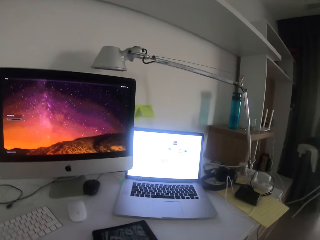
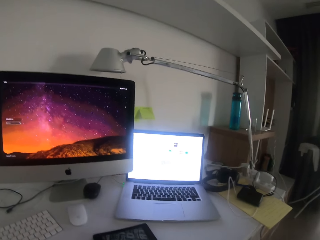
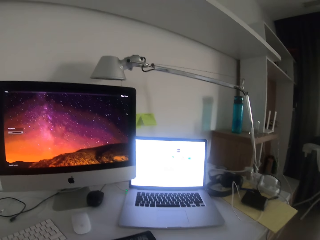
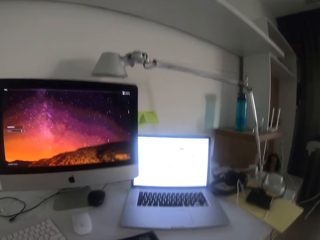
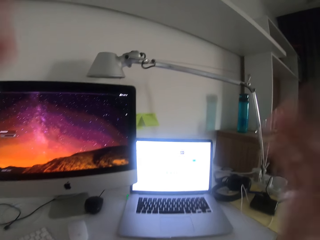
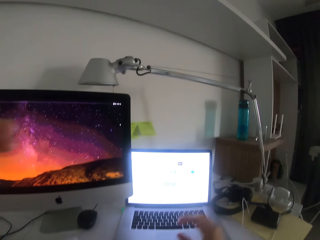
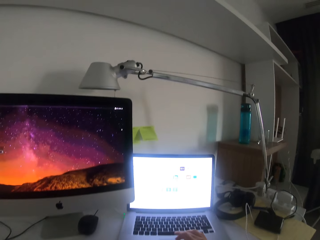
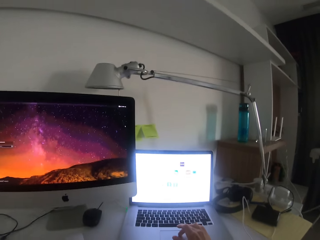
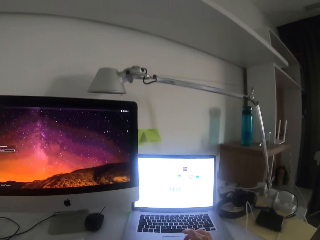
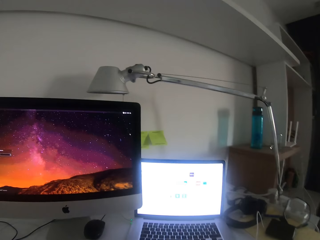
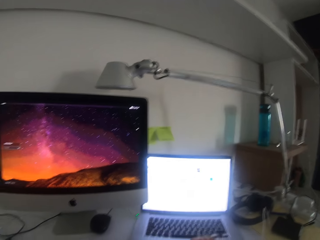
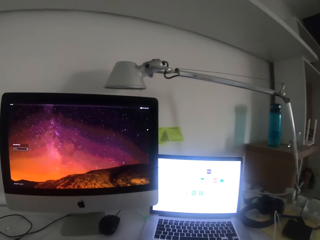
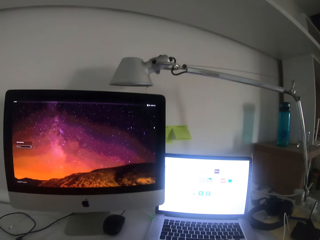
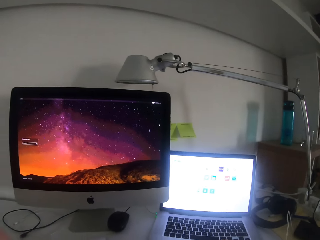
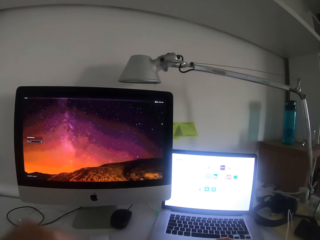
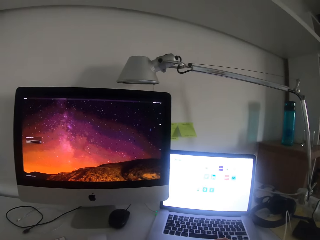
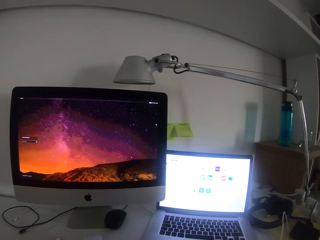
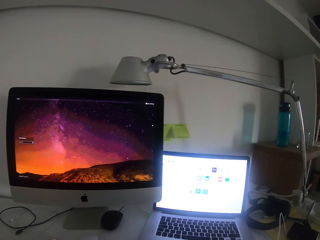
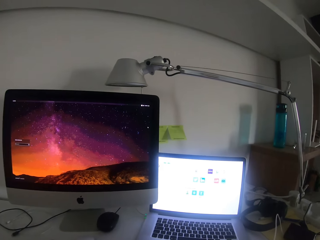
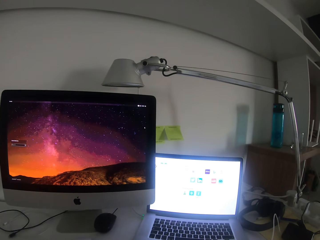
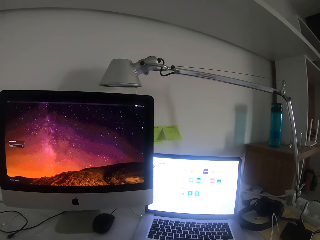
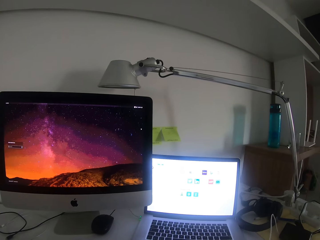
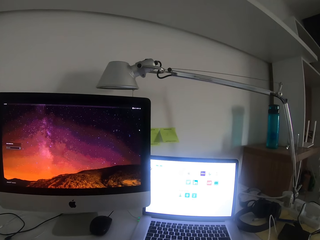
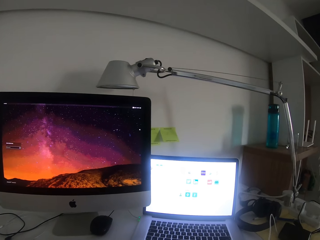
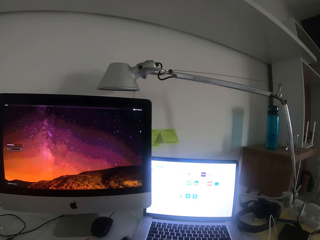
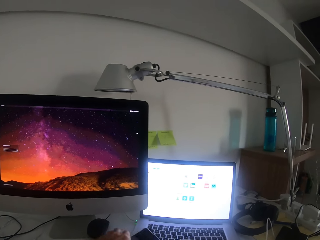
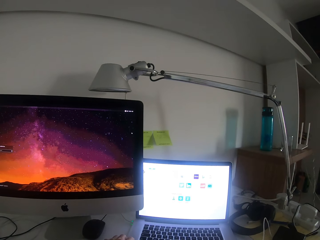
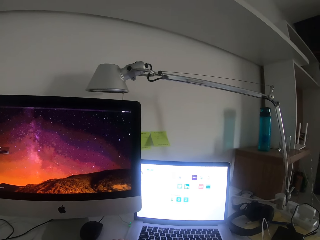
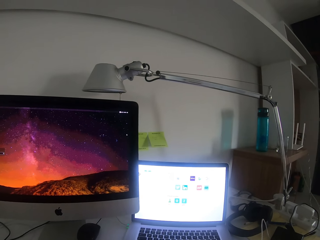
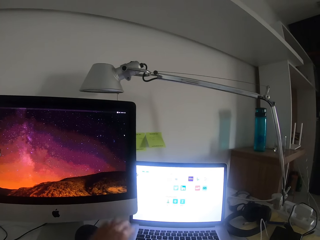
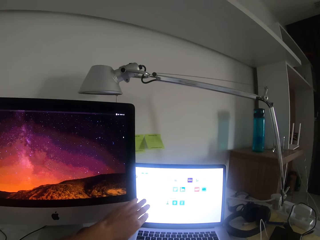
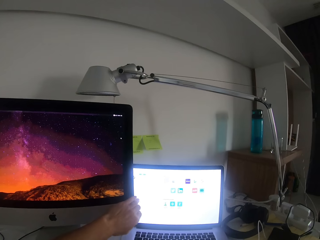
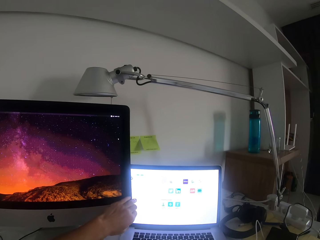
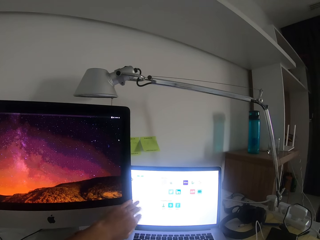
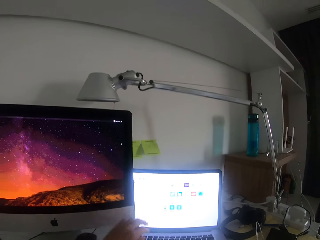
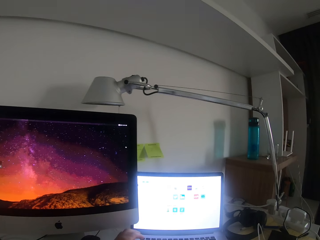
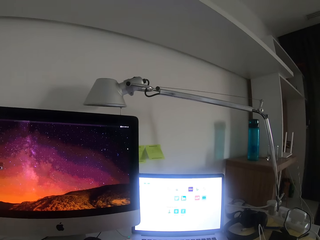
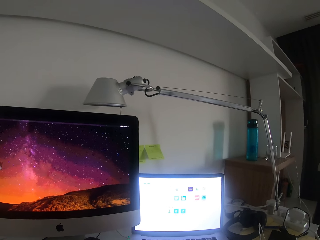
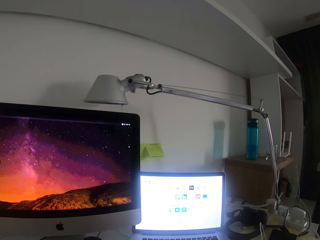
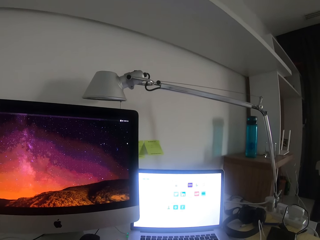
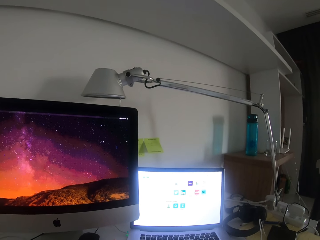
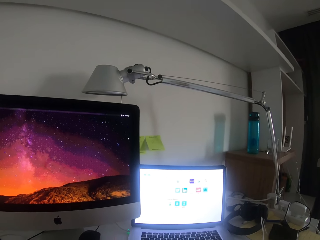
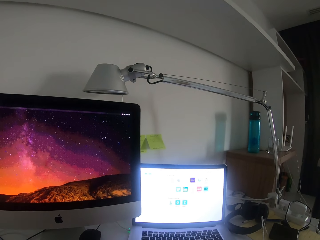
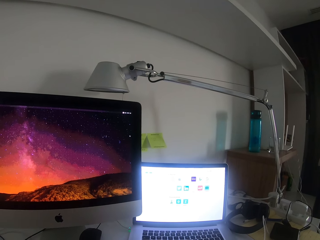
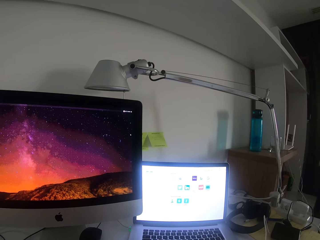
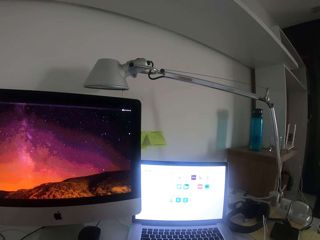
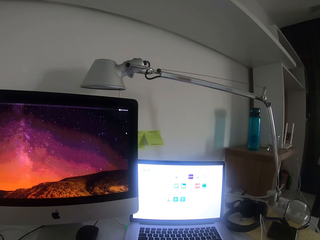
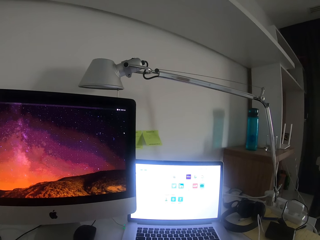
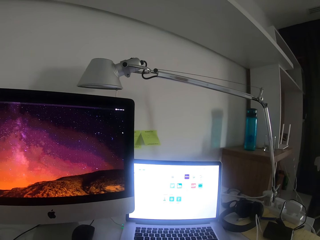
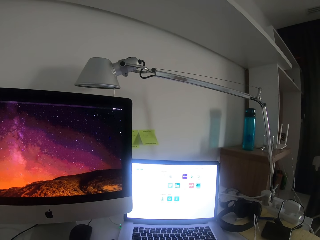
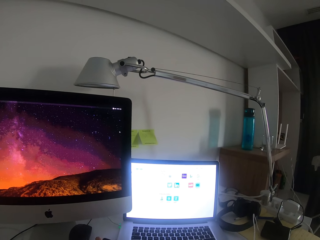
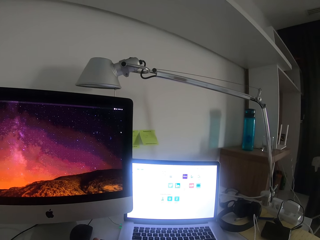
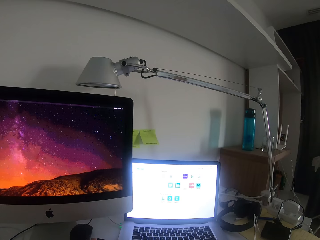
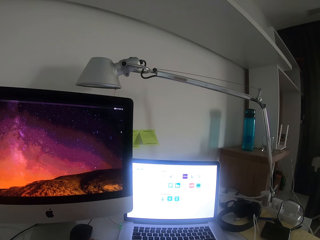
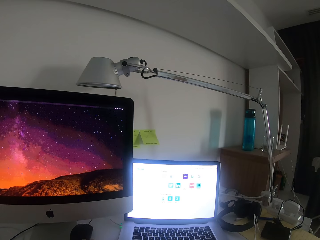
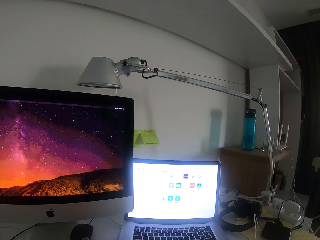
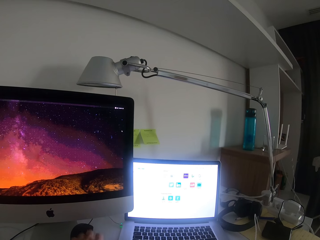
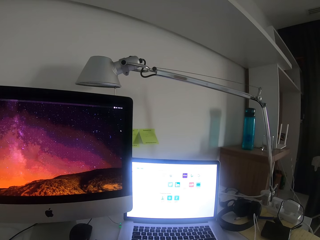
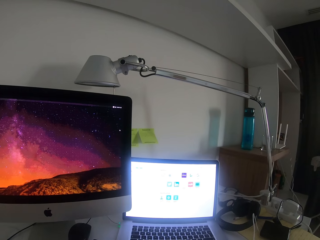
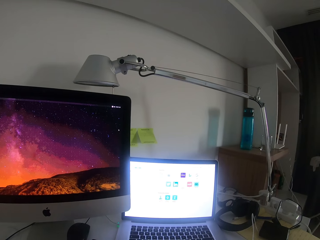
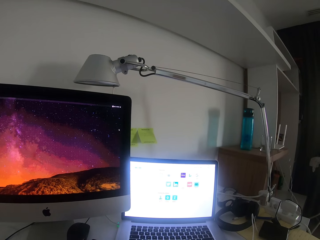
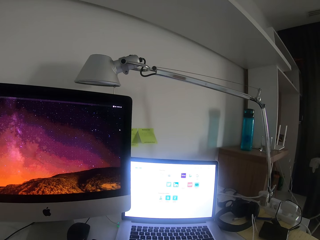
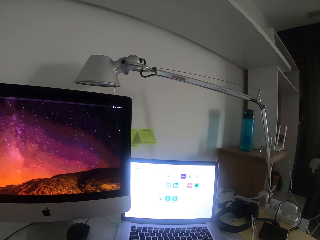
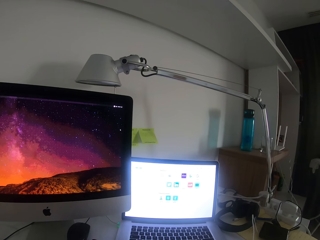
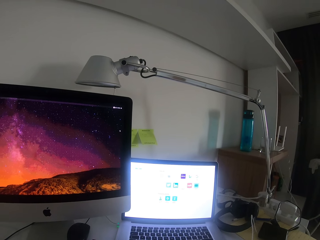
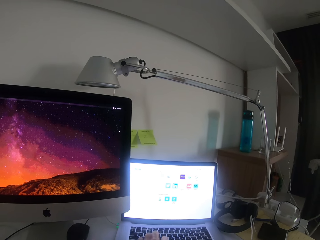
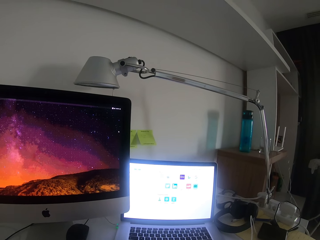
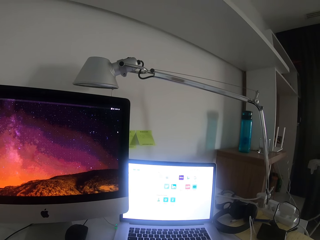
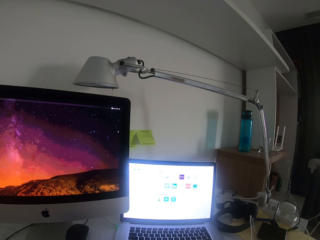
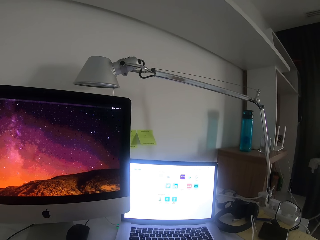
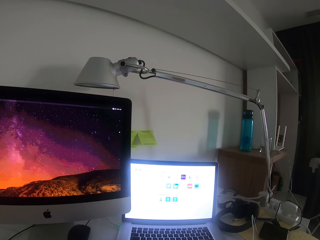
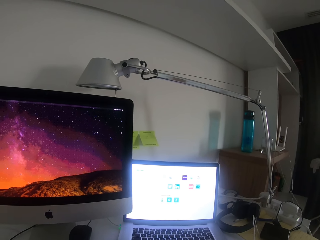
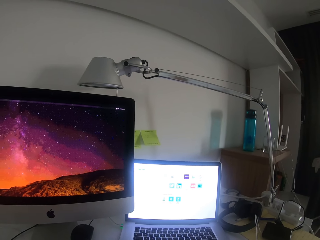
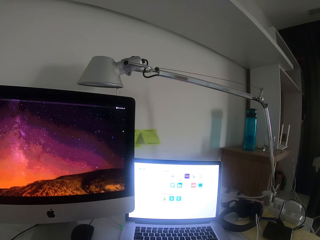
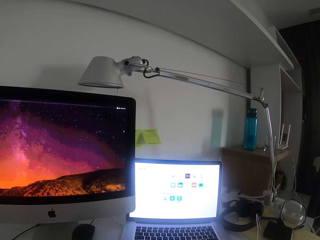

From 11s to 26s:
The camera wearer scrolls the laptop mouse. They move hands. They scroll the laptop mouse. They put the phone down. They move hands. They touch the desktop. They hold the phone. They look at the laptop. They scroll the laptop mouse.

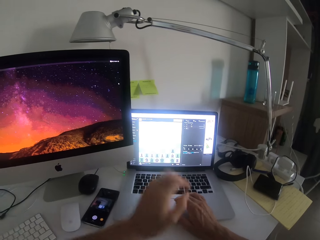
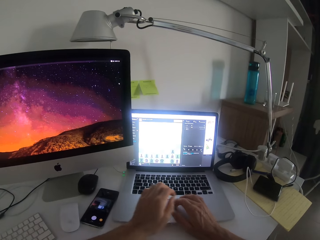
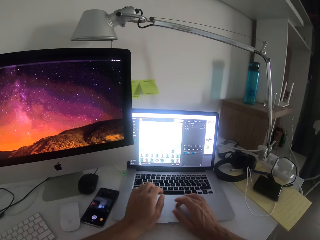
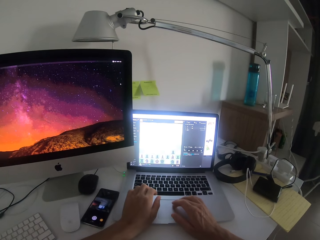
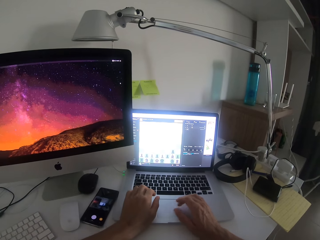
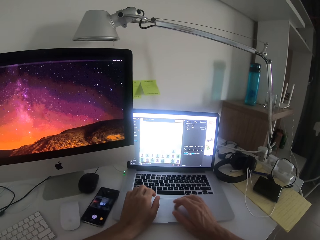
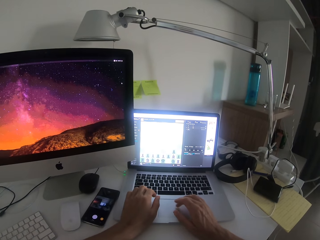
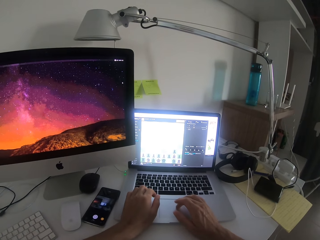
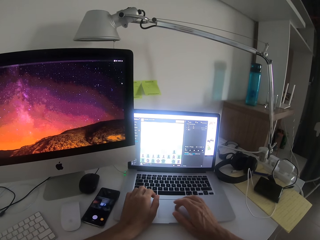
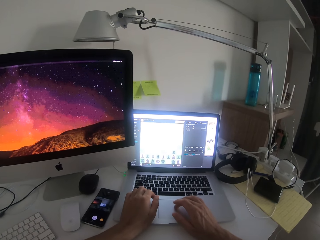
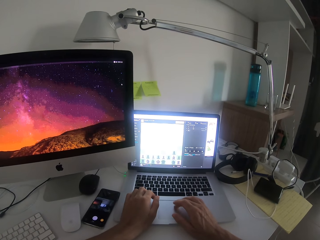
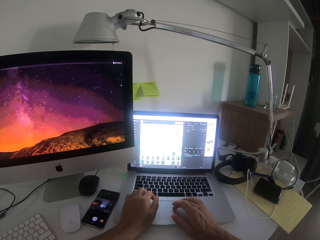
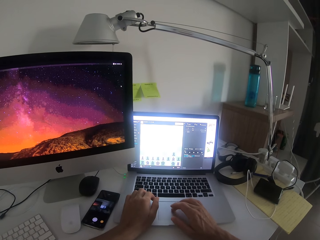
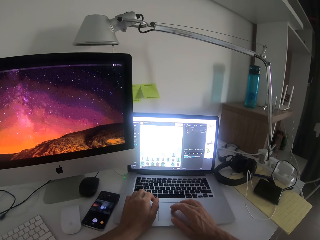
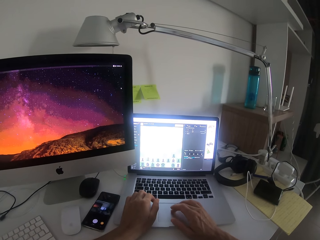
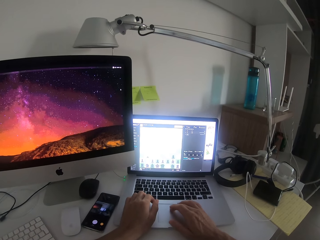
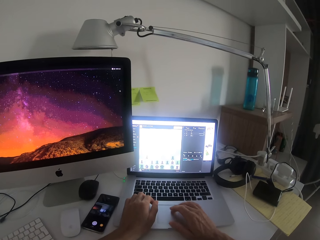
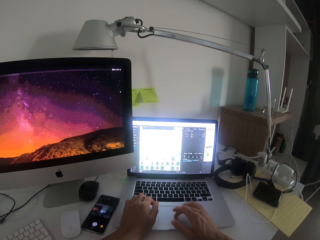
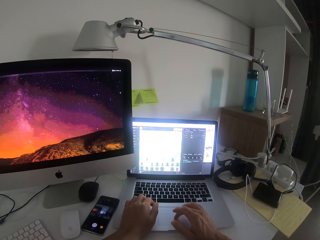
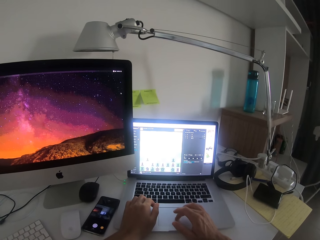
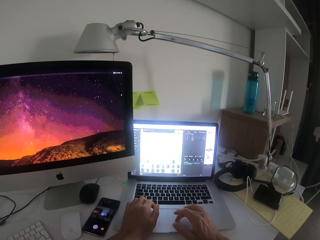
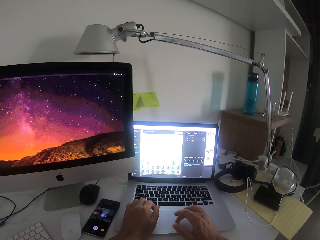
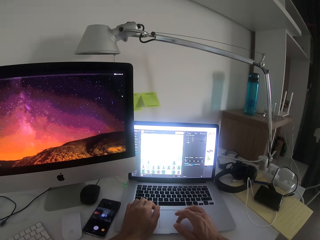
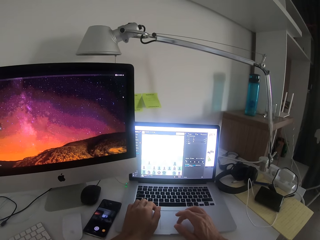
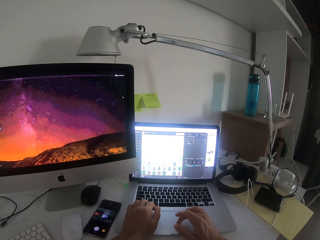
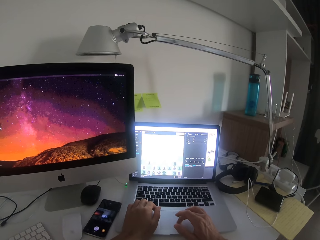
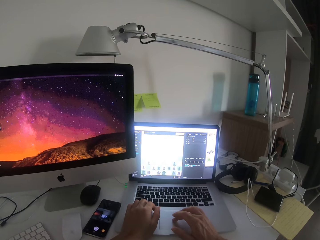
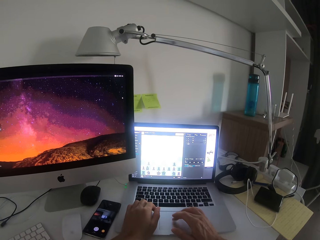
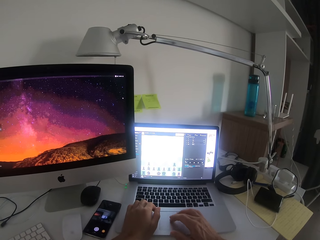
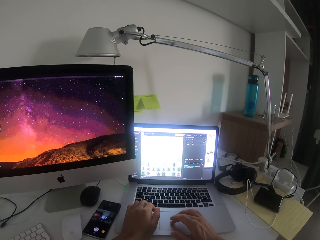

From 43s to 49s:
The camera wearer touches the laptop with the right hand. They scroll the laptop mouse. They touch the laptop with the right hand again.
